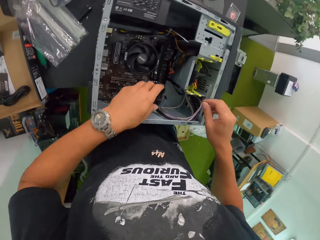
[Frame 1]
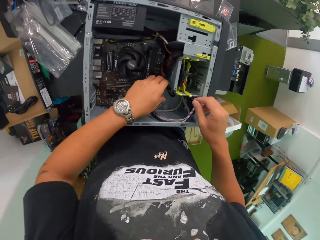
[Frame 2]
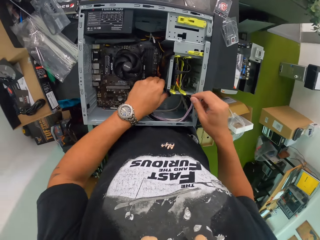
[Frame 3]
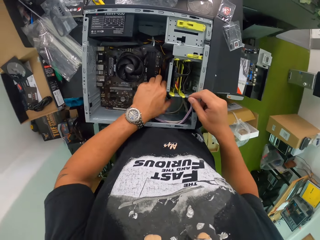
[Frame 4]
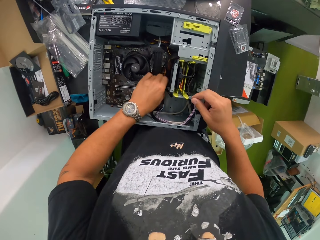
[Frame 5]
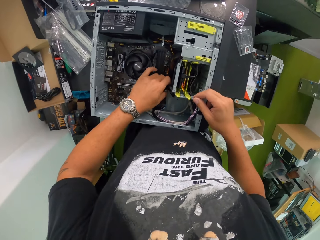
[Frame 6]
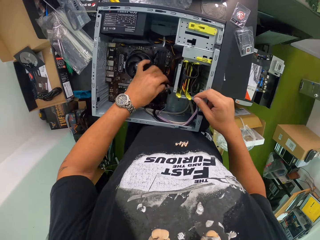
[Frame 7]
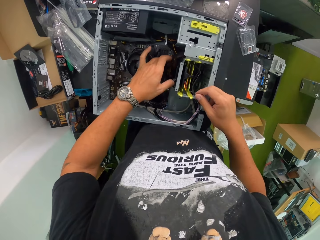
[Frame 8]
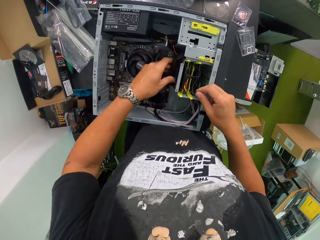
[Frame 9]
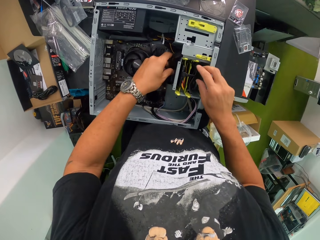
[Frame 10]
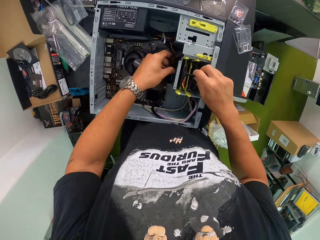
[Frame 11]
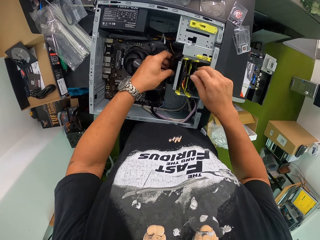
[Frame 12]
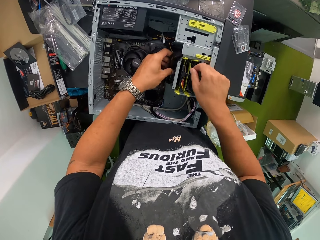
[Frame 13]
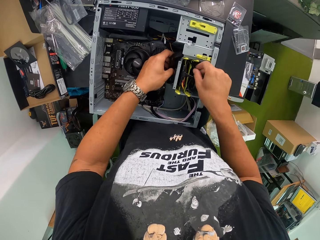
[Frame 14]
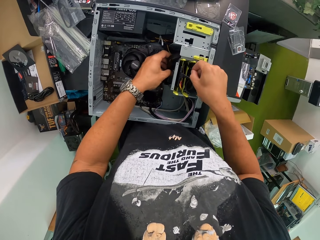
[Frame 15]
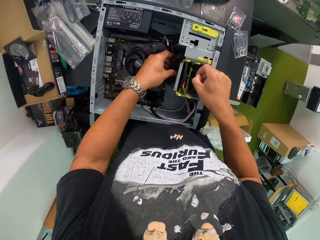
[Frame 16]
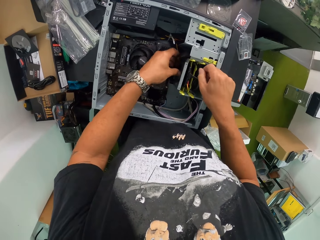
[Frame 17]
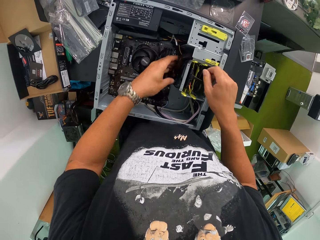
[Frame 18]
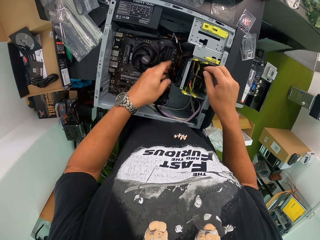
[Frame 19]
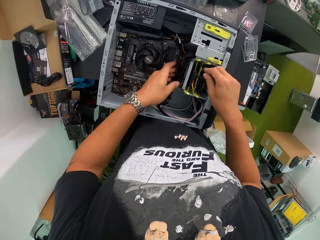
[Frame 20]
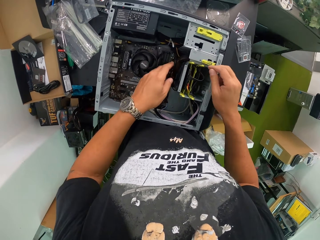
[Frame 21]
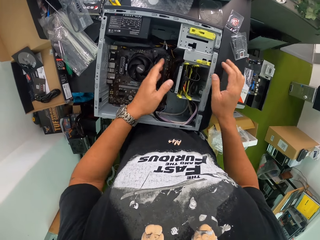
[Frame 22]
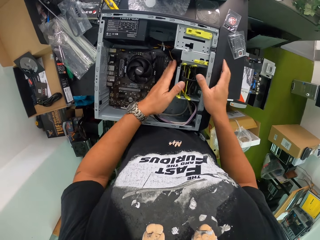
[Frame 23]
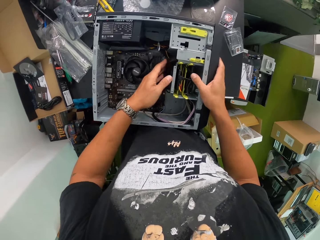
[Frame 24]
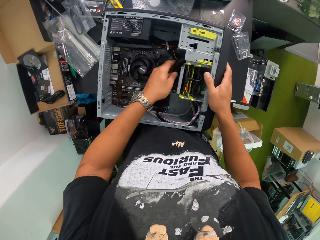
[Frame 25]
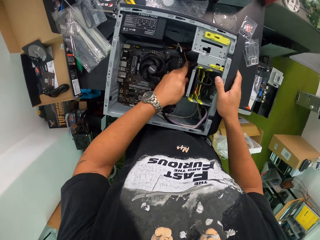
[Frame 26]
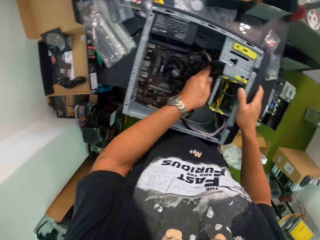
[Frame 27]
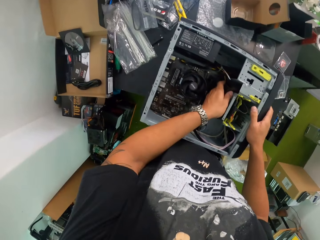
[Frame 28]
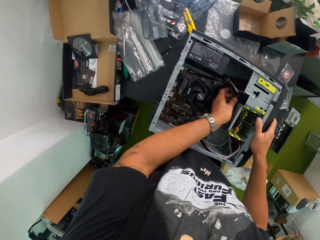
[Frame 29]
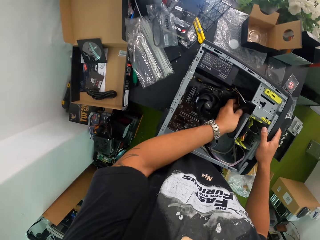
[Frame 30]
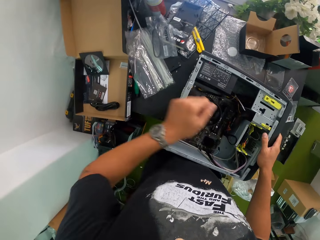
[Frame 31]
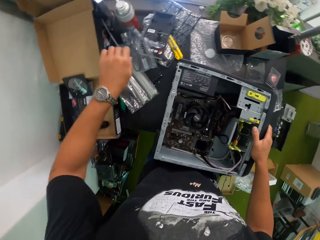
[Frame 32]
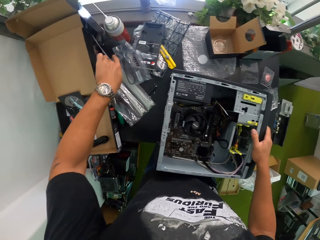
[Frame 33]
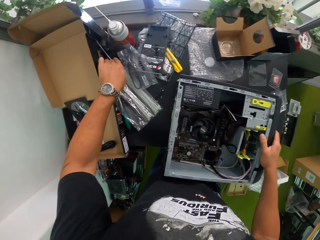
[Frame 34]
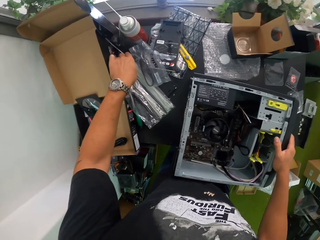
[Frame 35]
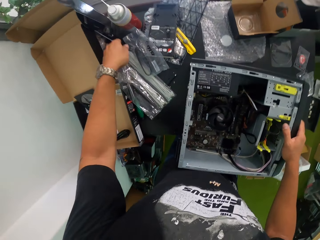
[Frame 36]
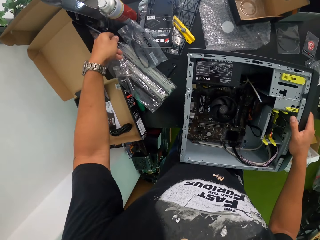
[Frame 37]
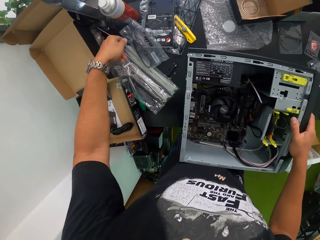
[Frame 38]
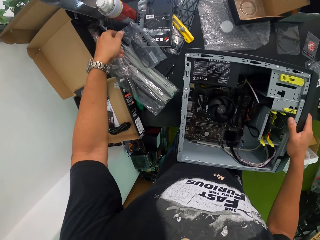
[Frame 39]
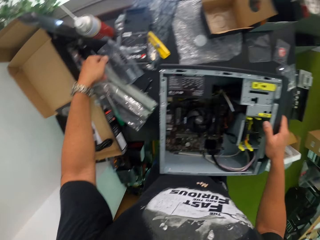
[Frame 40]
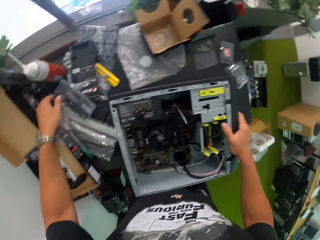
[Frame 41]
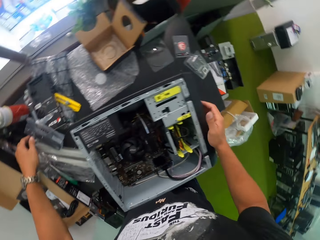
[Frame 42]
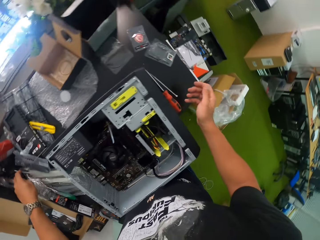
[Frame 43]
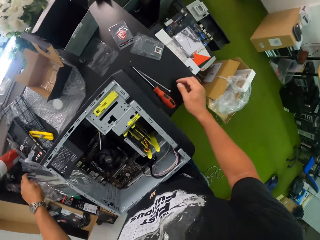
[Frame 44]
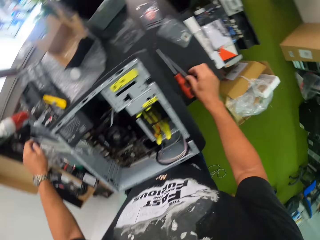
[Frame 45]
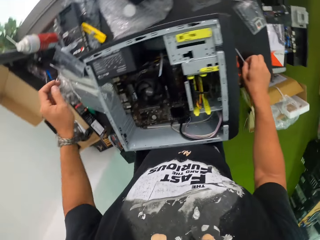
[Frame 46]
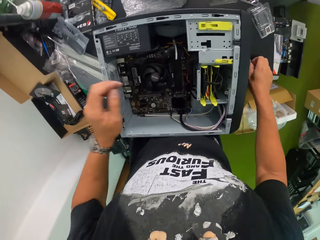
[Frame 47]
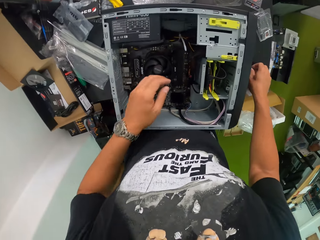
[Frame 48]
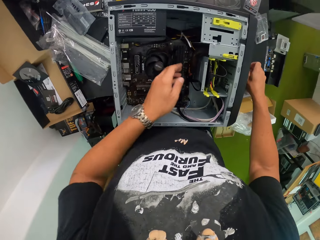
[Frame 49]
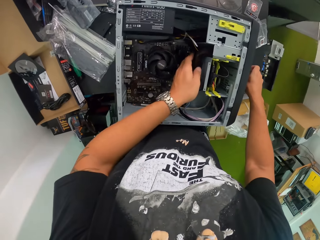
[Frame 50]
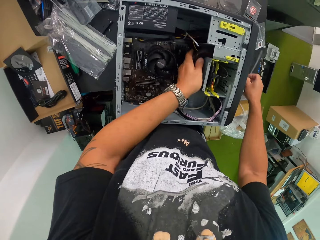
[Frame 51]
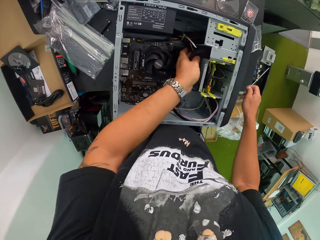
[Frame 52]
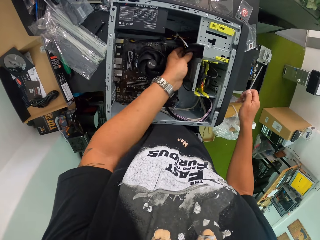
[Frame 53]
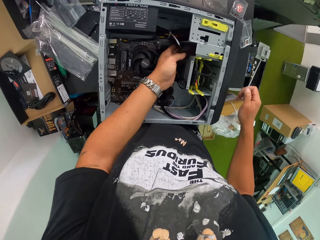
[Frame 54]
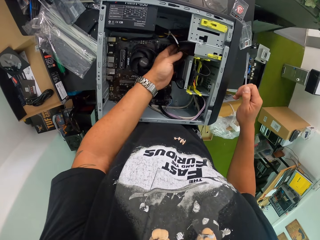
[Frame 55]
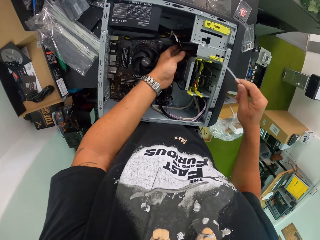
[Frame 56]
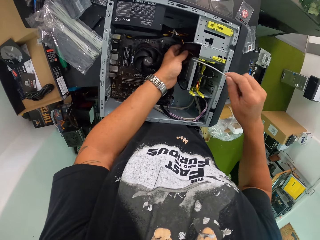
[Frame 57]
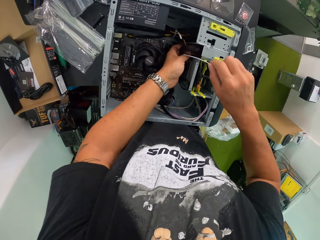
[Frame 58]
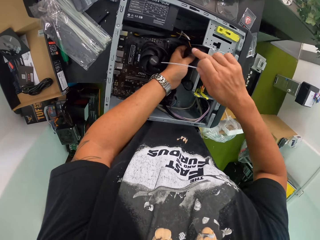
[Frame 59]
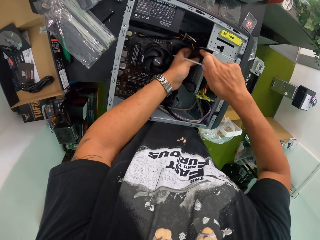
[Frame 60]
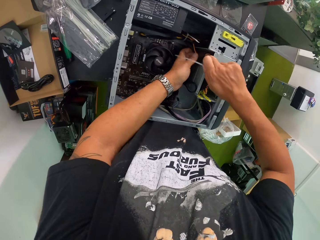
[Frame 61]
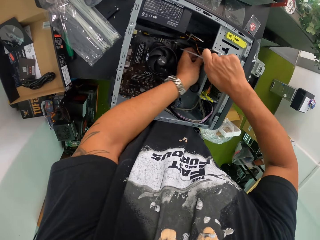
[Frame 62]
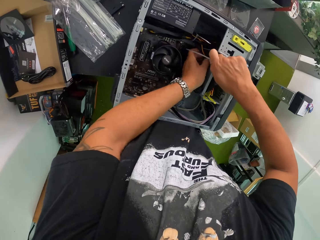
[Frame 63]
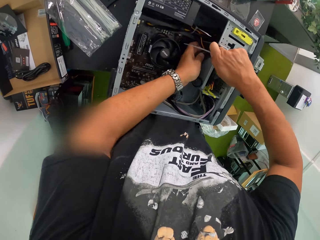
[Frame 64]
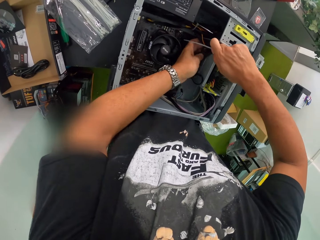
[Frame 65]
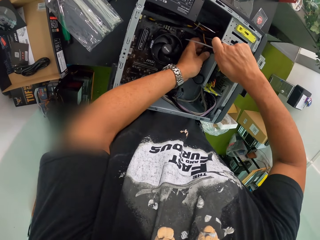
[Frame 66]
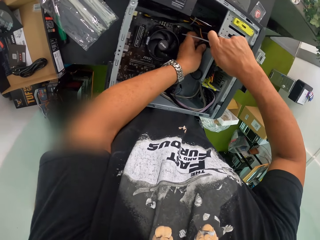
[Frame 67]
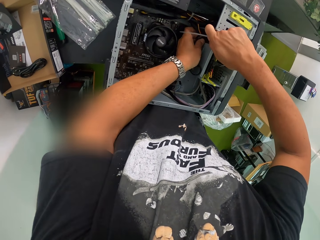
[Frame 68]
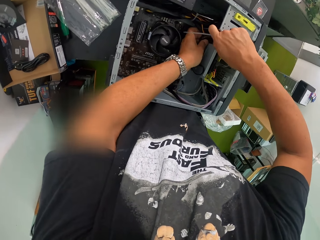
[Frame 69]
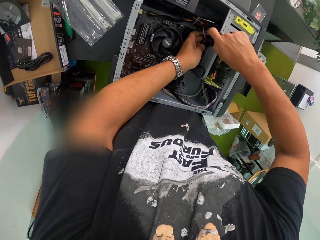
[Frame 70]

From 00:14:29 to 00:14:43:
The camera wearer adjusts the cables in the computer. He touches an electrode on the table with his left hand. He picks up an electronic tool or piece of wire from the table with his right hand. He fixes the central processing unit with the electronic tool in his right hand.

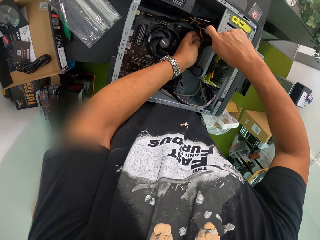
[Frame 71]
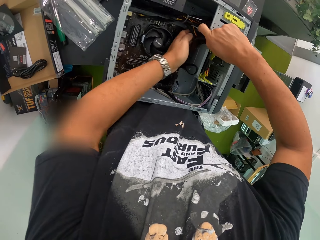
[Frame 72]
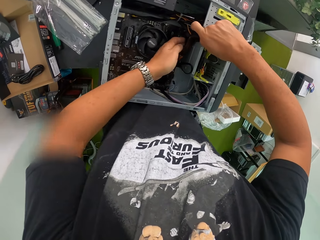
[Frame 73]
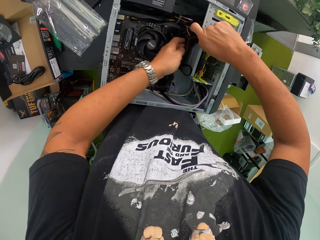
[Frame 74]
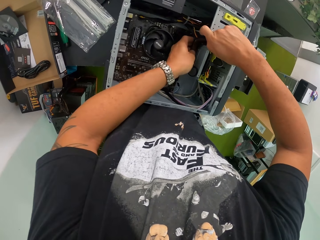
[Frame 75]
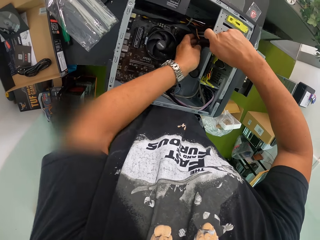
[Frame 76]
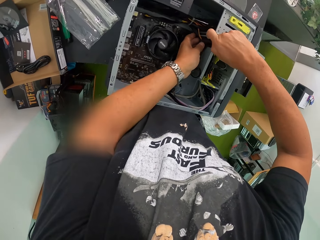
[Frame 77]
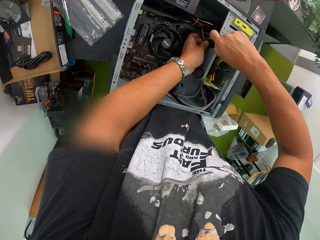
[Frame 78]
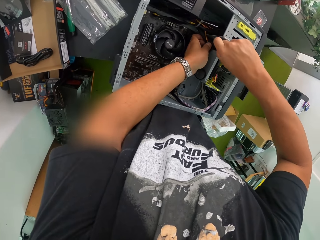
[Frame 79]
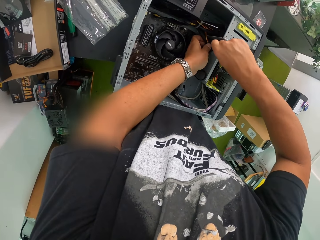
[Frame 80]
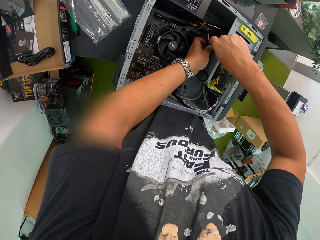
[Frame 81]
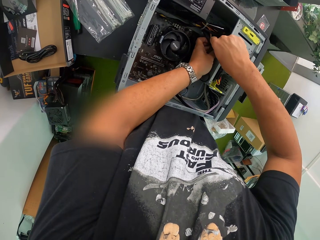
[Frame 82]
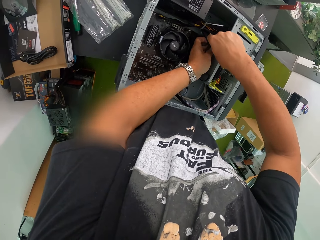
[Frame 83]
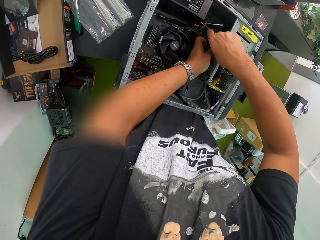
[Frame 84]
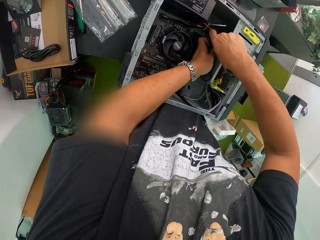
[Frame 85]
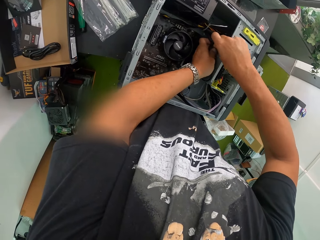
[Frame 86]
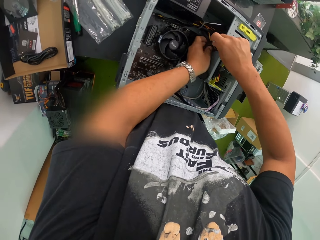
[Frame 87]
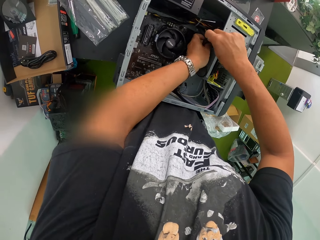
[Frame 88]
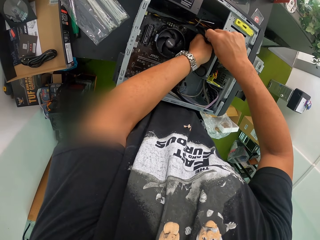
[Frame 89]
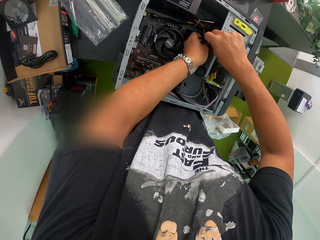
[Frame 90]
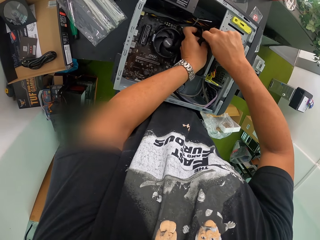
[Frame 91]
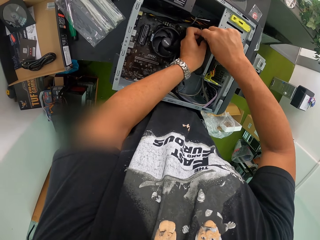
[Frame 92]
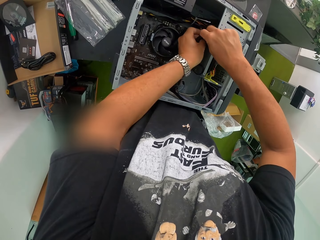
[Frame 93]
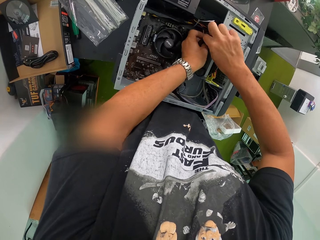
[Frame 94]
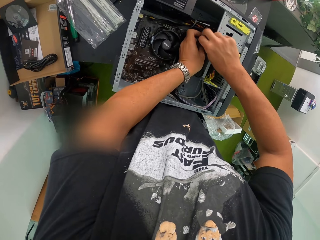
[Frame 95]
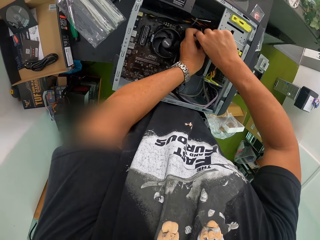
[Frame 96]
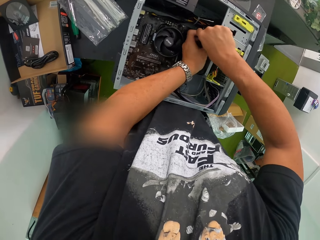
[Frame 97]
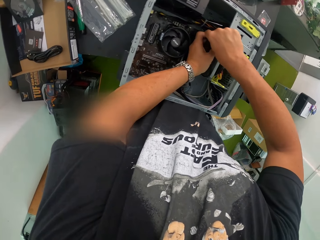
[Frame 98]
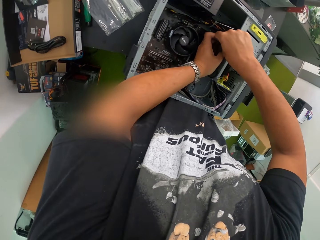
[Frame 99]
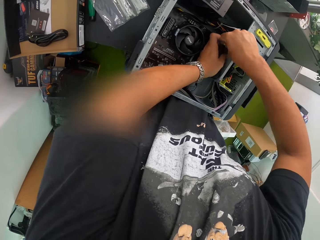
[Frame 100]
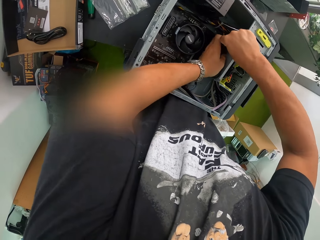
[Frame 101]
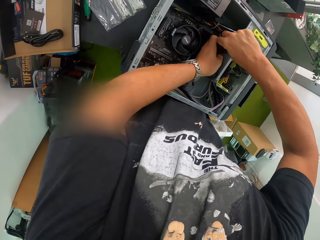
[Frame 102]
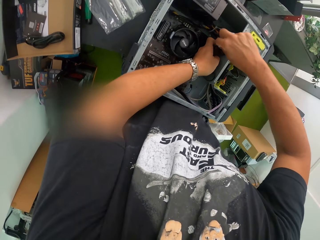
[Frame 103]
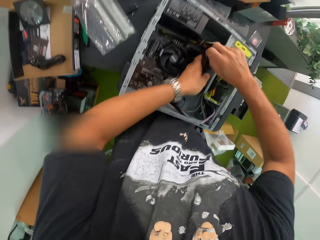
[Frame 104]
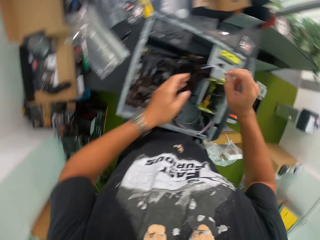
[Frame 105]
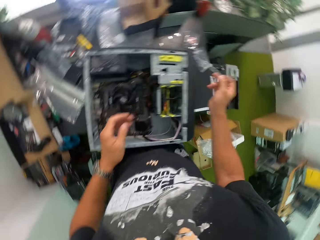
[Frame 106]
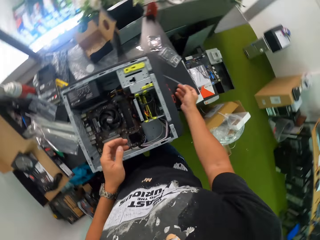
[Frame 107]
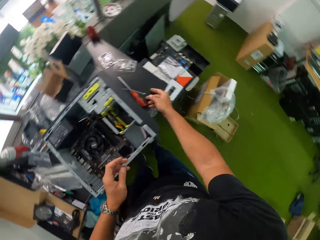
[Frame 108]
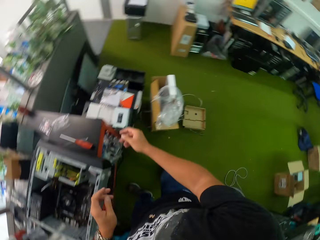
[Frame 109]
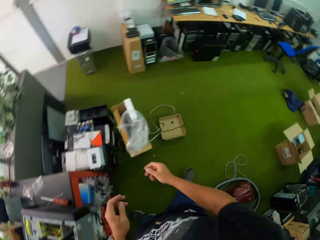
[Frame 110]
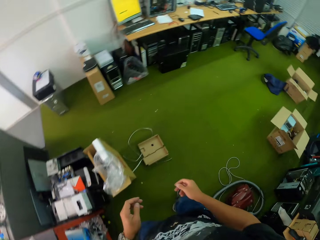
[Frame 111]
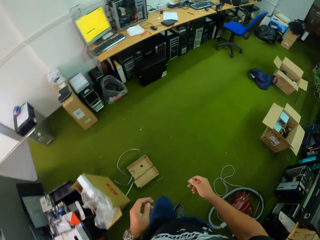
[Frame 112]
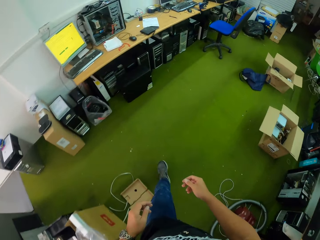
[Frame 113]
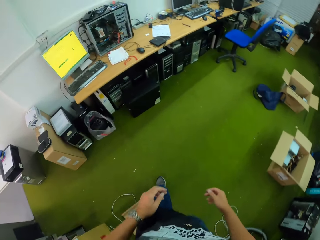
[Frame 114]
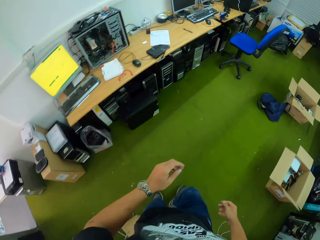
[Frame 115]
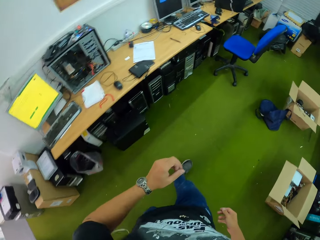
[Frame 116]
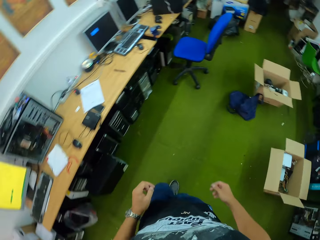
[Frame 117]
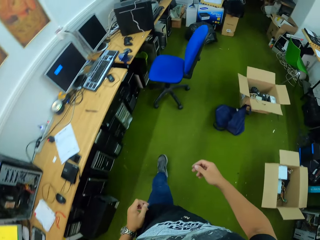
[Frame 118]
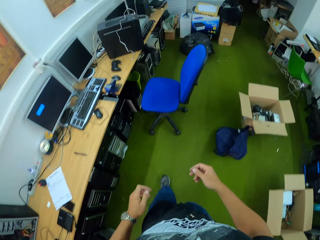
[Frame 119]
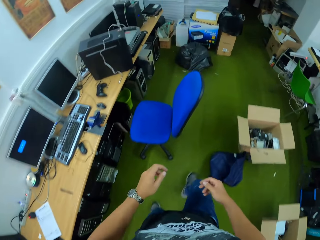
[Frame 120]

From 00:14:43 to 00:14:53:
The camera wearer adjusts the computer. He inserts the piece of wire or electronic tool in the computer. He holds the piece of wire with his right hand. He drops the electronic tool in his right hand on the table. He walks in the room.
